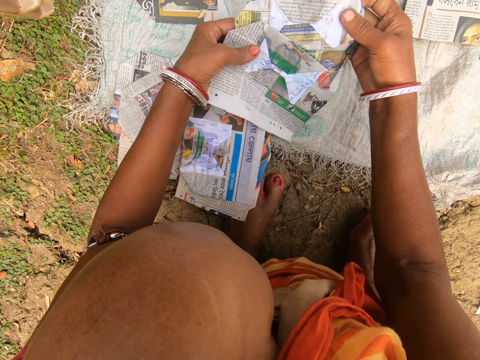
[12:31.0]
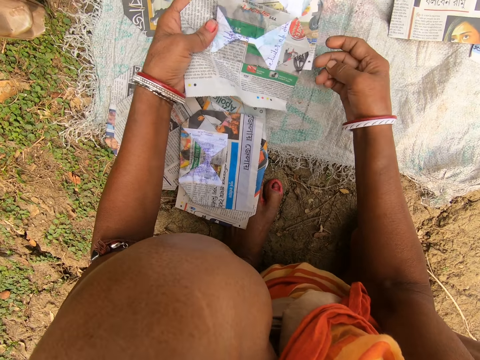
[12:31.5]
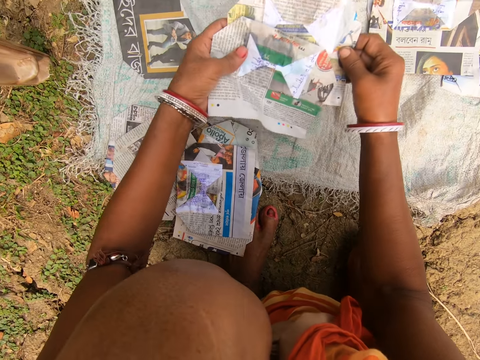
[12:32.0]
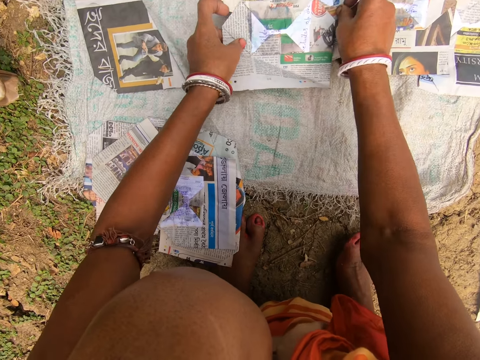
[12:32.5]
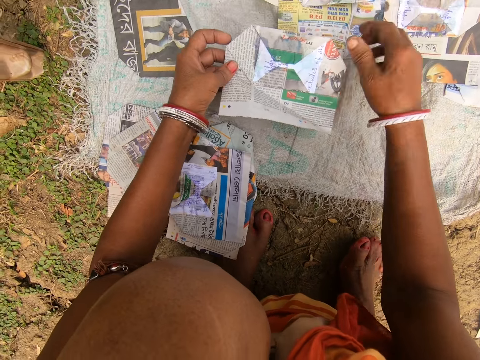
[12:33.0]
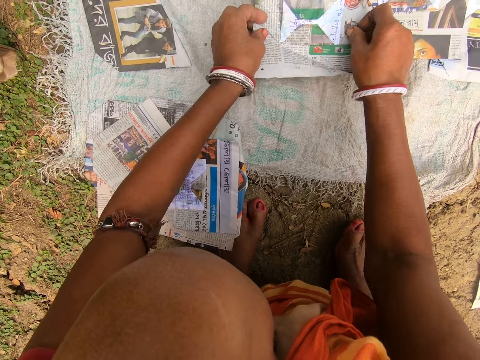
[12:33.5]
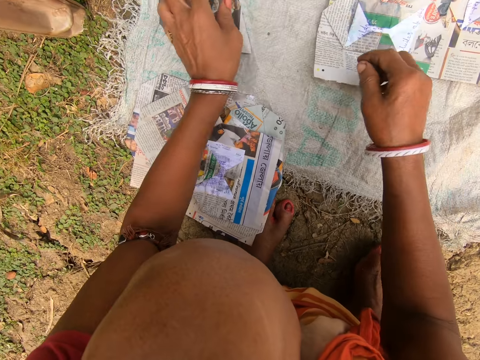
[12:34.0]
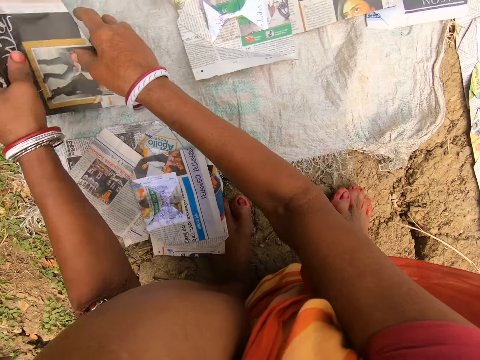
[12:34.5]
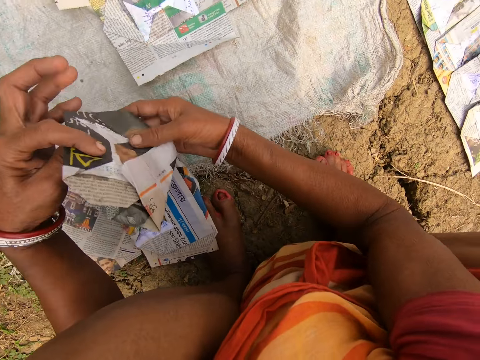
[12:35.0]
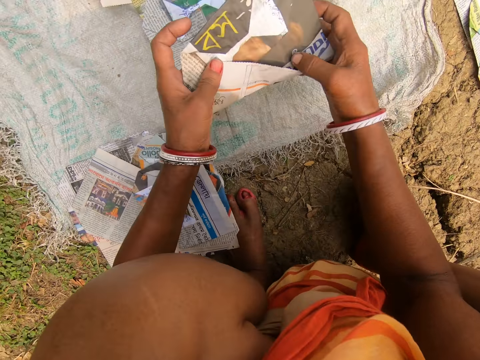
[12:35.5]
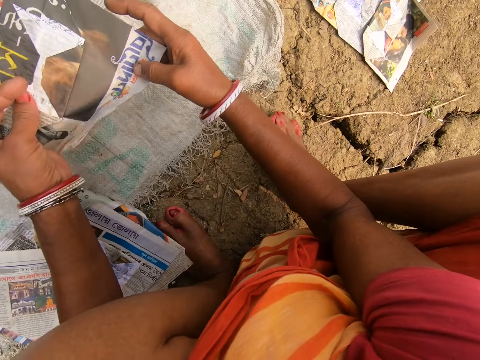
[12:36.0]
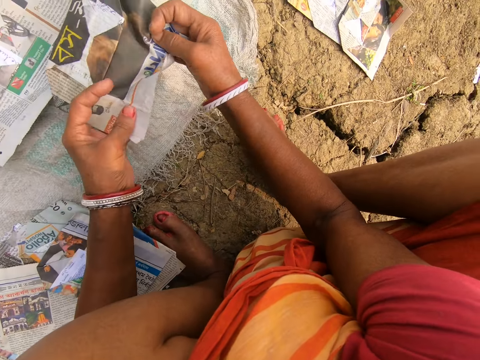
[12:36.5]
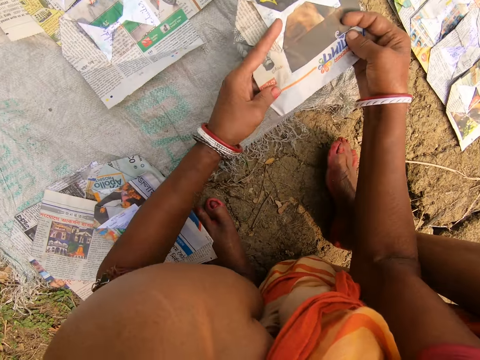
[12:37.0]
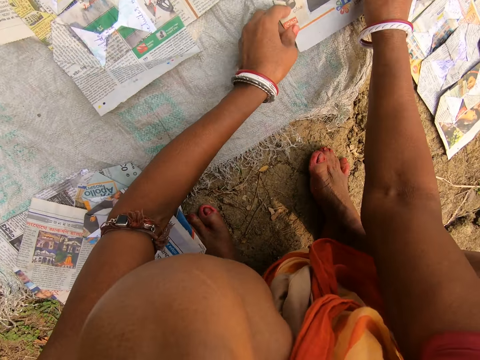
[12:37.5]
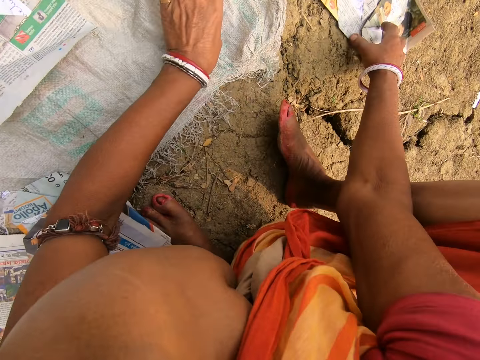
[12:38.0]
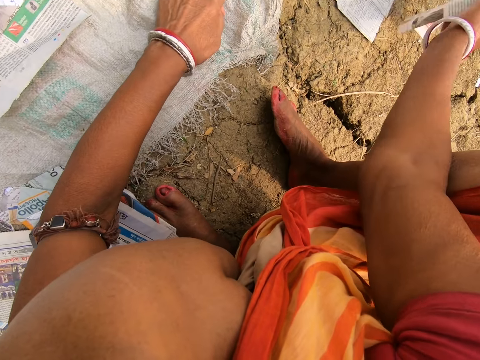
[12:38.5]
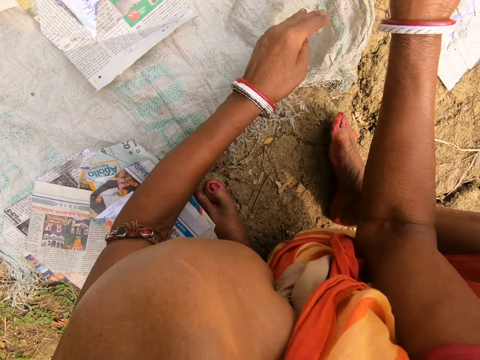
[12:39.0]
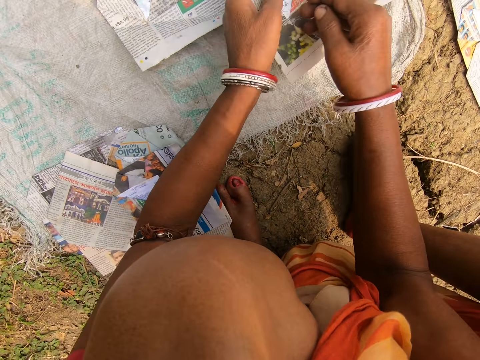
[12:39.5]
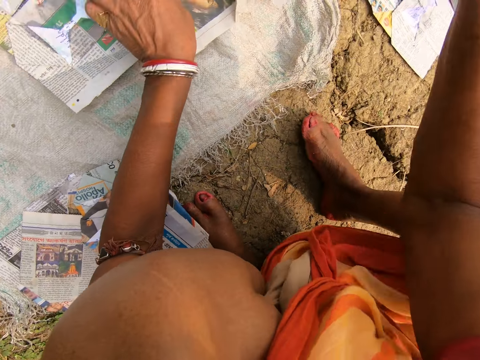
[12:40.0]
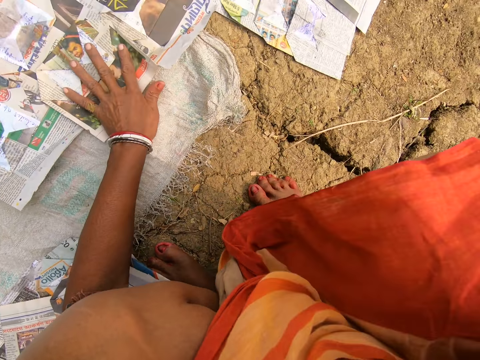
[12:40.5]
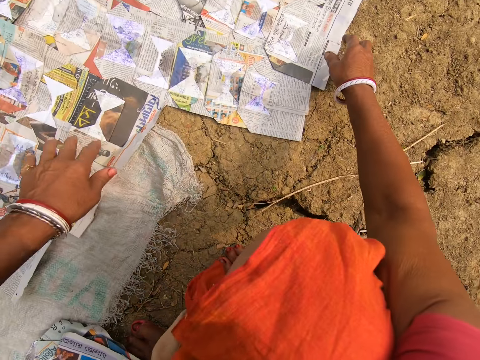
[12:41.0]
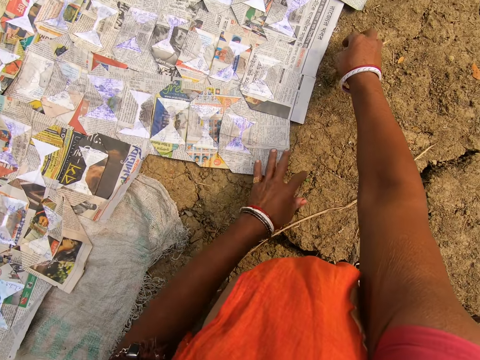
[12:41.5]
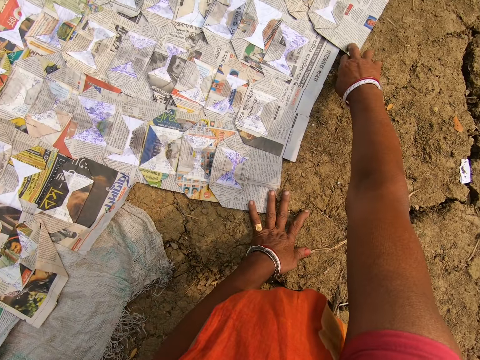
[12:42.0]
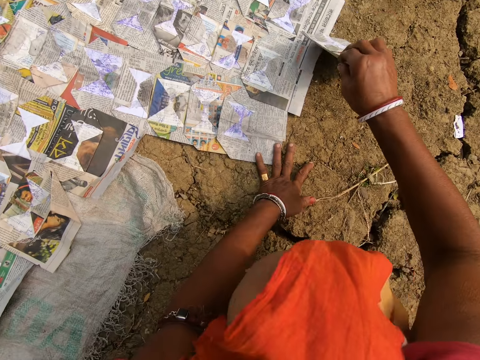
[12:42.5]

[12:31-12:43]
The camera wearer places the magazine on the sack. They look at the magazine. They pick up the magazine. They look at the magazine. They place the magazine on the sack. They pick up the magazine and look around. They place the magazine on the sack and look around.

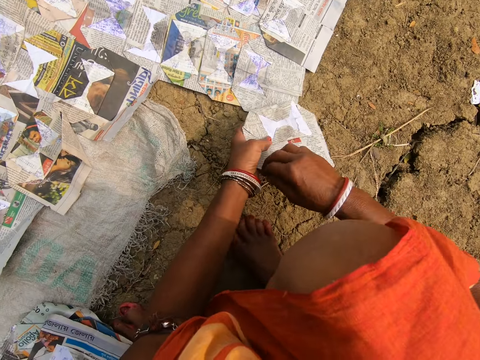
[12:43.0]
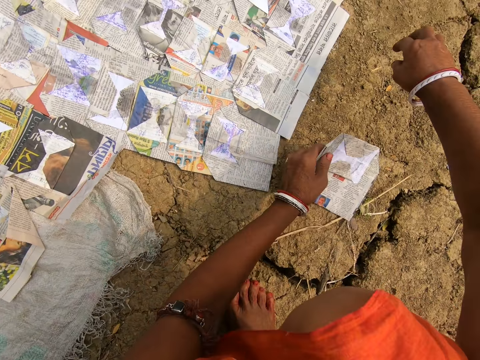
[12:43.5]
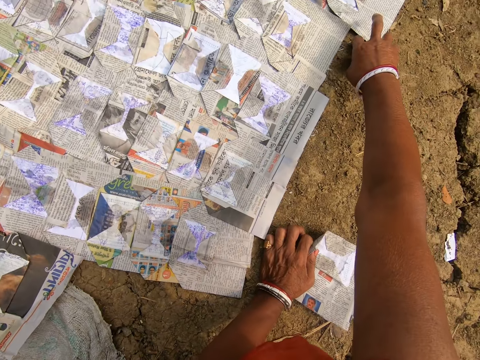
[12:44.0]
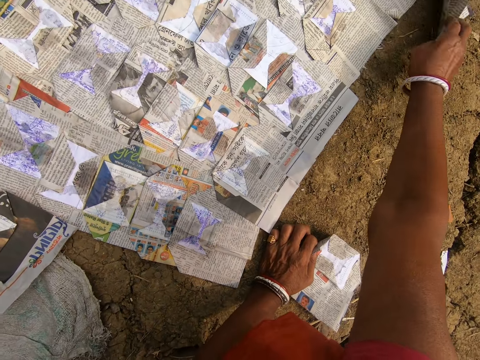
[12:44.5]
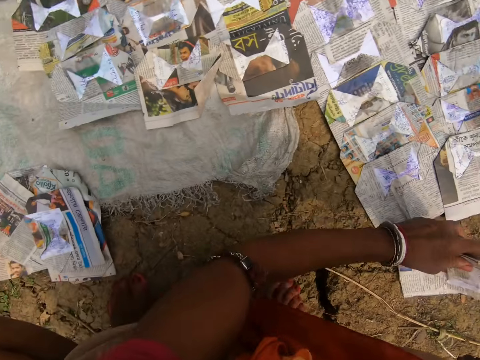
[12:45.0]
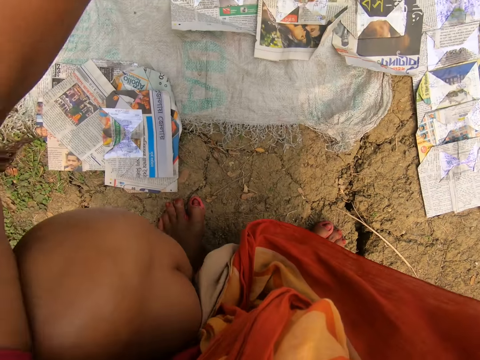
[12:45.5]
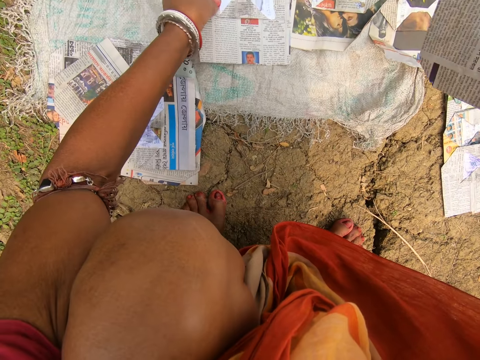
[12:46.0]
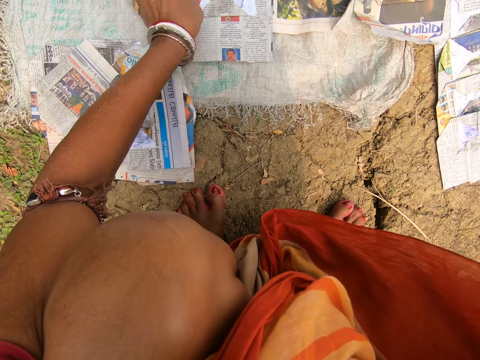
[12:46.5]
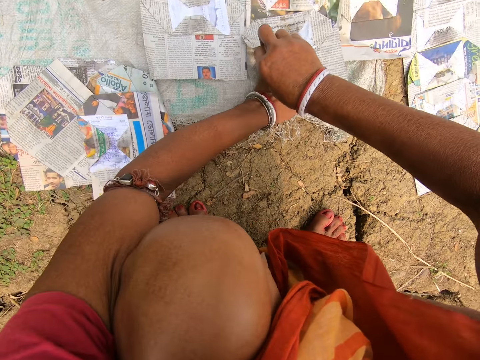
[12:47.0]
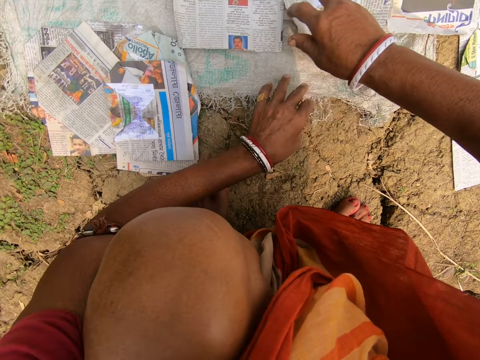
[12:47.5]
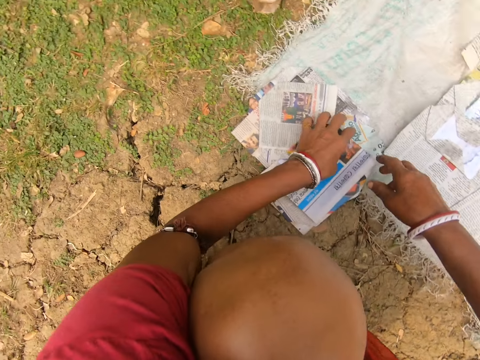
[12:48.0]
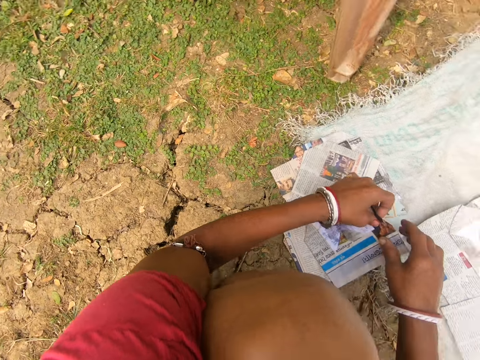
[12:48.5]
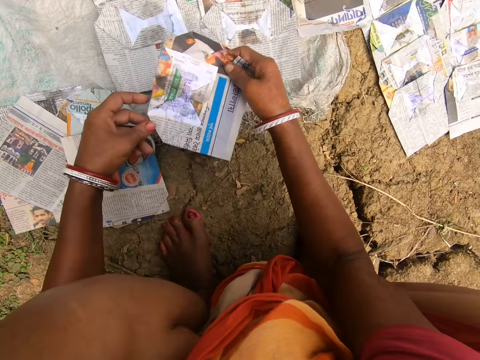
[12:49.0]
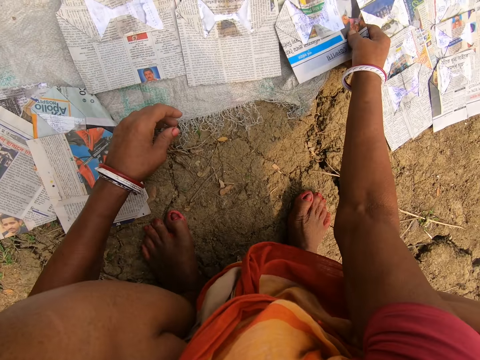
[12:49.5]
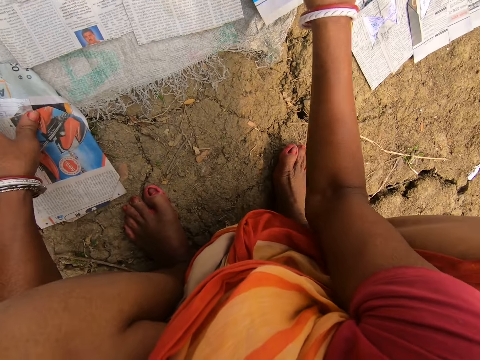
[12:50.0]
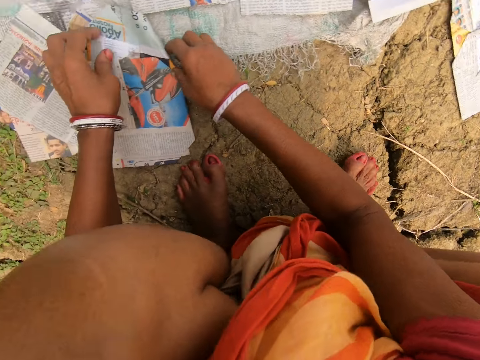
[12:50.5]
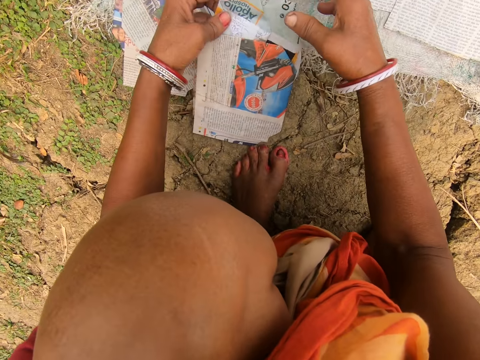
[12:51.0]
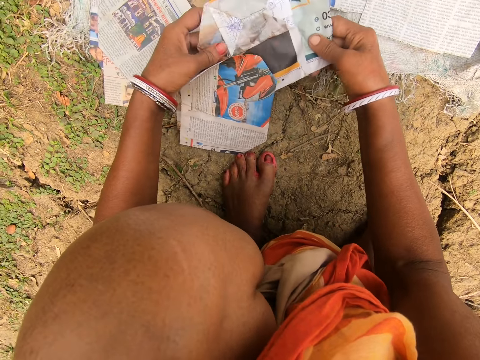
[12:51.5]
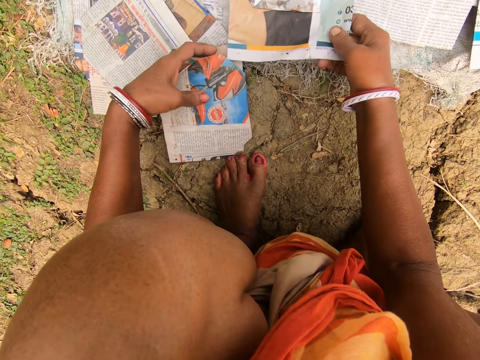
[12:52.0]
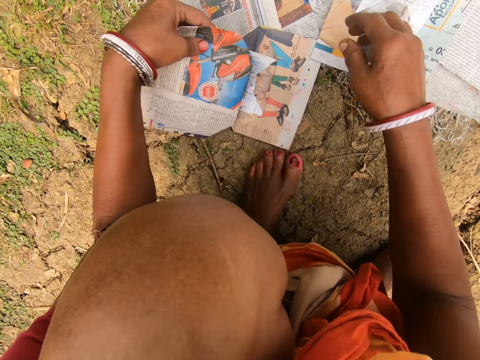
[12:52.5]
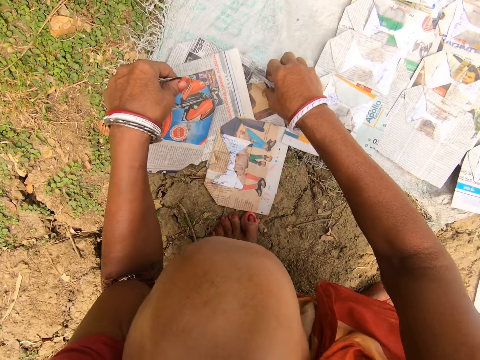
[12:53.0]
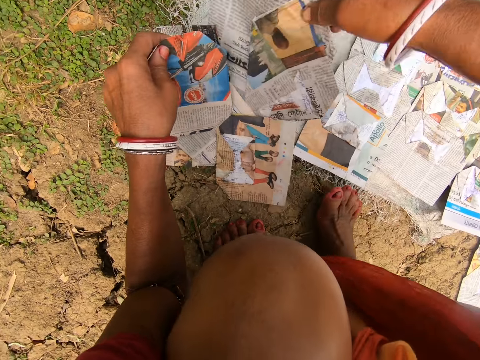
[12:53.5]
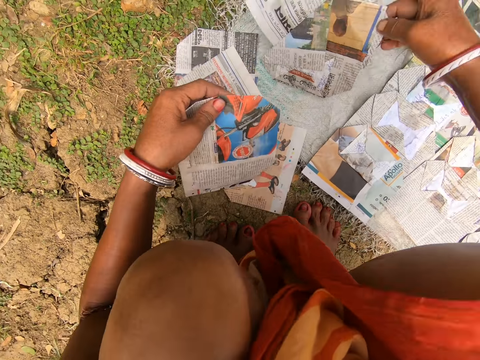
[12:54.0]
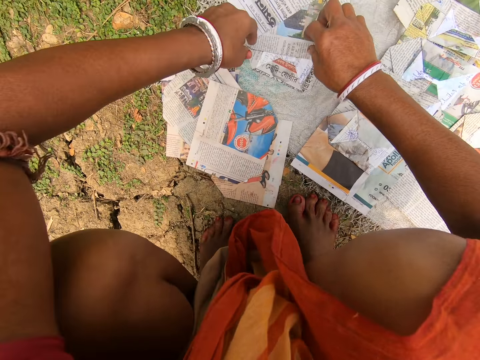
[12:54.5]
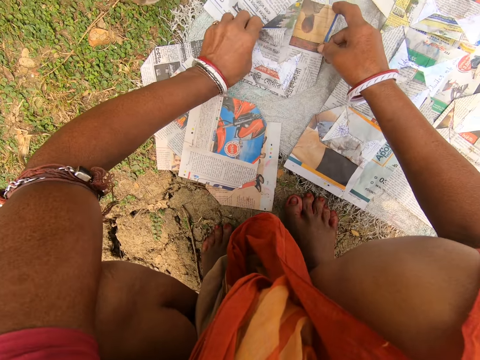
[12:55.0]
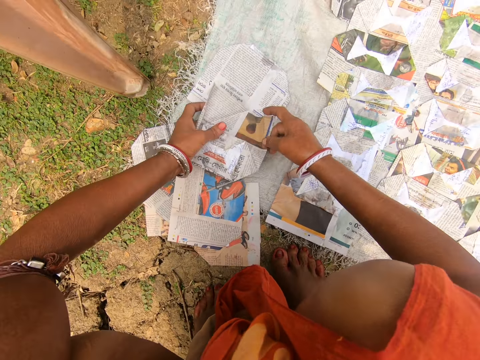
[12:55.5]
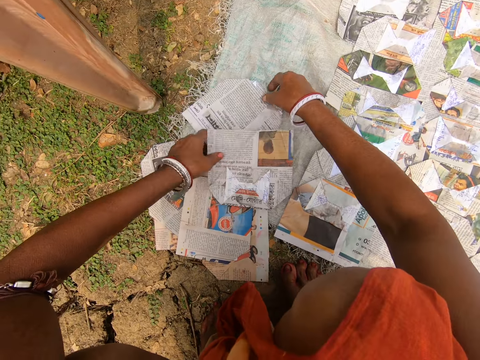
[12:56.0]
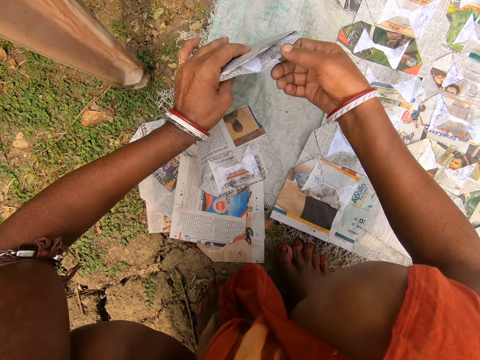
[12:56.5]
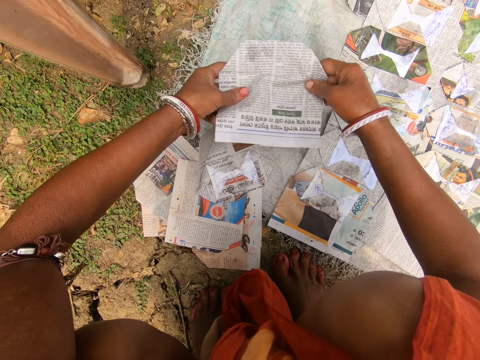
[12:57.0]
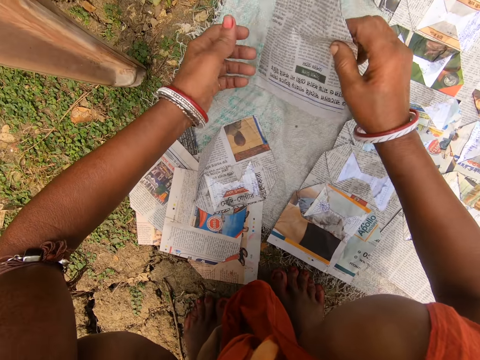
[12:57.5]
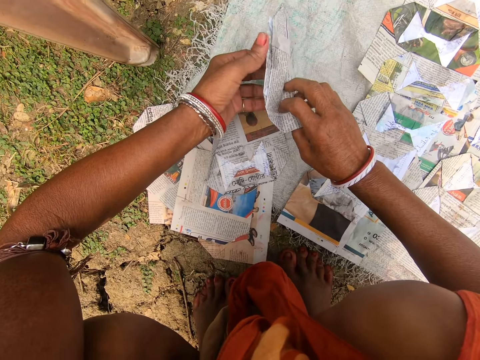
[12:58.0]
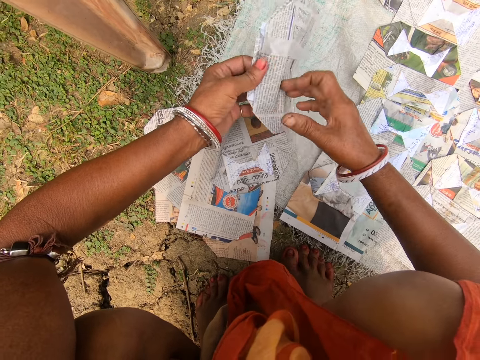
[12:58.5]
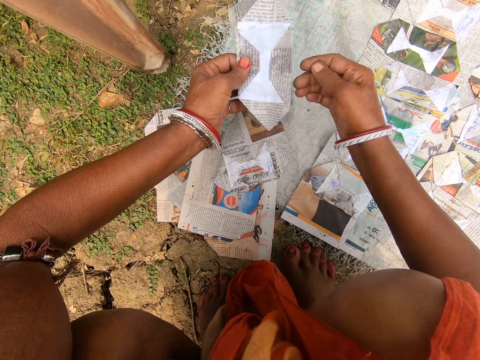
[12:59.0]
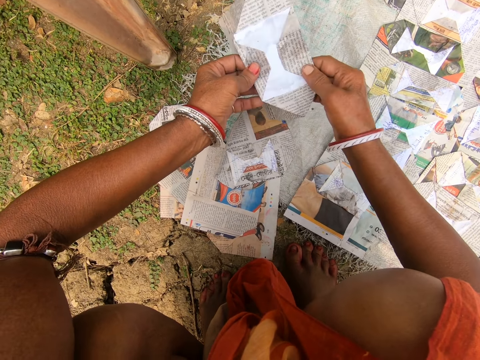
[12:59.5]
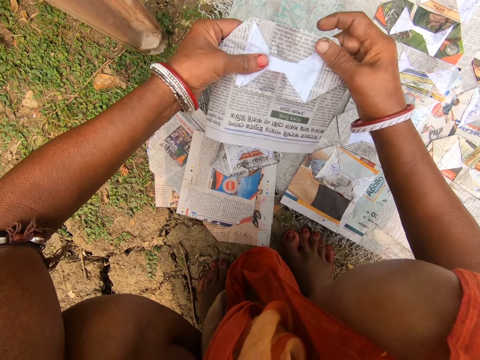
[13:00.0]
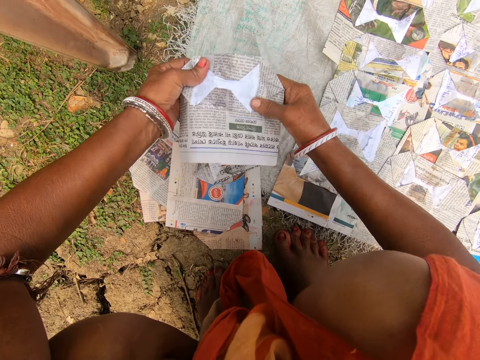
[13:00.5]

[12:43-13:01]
The camera wearer picks up a magazine. They look at the magazine. They pick up the magazine. They look at the magazine. They look around. They place the magazine on the sack. They look around. They pick up the magazine. They place the magazine on the sack. They look around. They pick up the magazine. They look at the magazine. They arrange the magazine. They look at the magazine.
